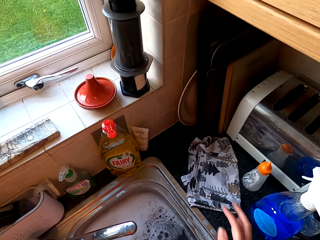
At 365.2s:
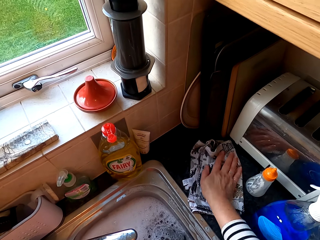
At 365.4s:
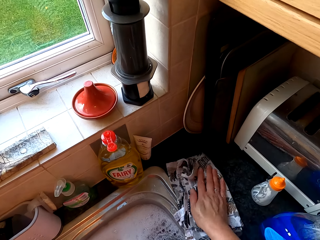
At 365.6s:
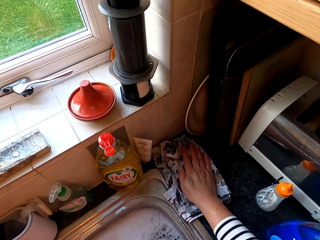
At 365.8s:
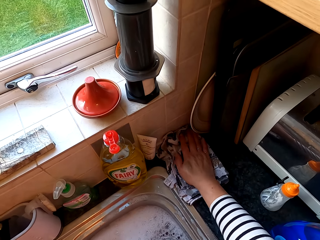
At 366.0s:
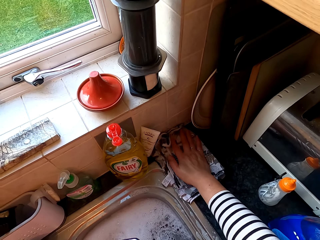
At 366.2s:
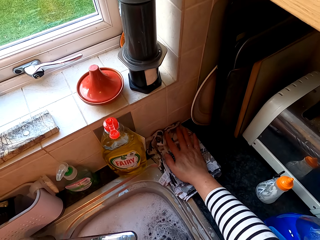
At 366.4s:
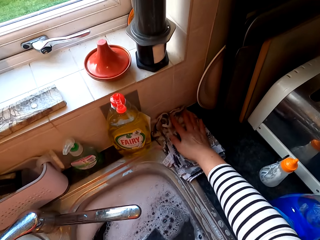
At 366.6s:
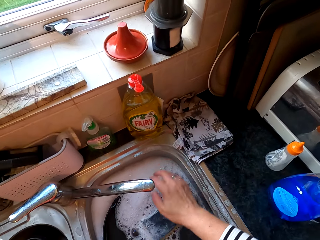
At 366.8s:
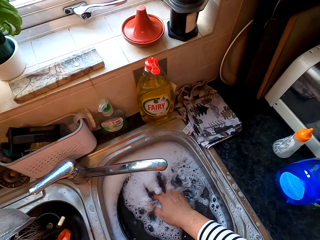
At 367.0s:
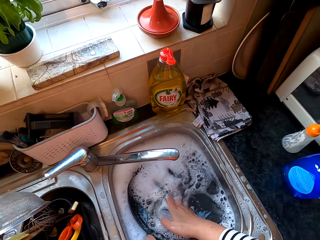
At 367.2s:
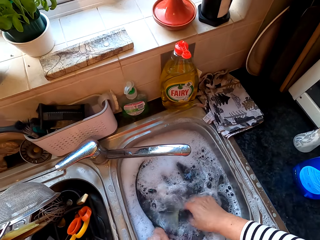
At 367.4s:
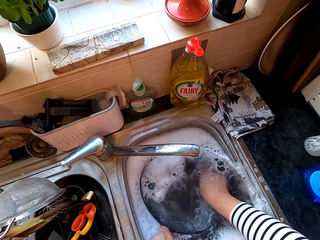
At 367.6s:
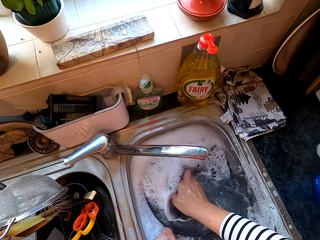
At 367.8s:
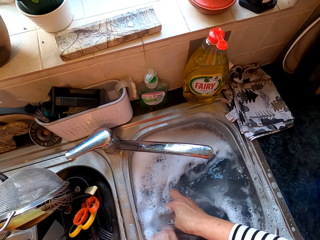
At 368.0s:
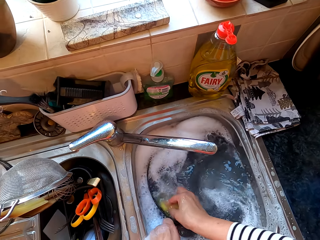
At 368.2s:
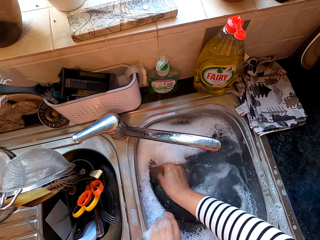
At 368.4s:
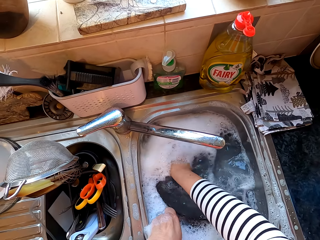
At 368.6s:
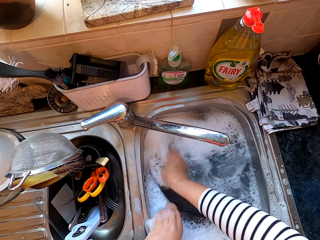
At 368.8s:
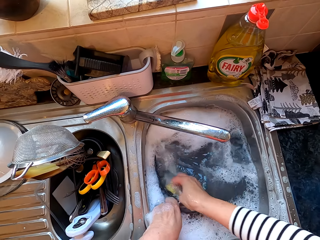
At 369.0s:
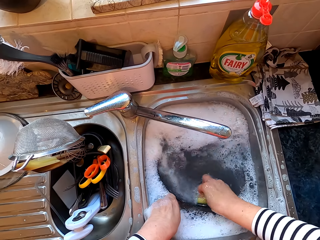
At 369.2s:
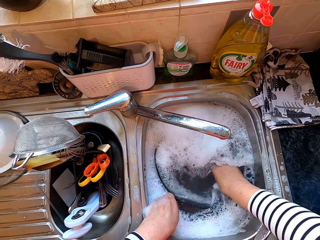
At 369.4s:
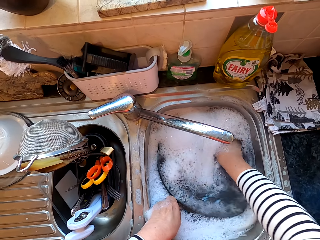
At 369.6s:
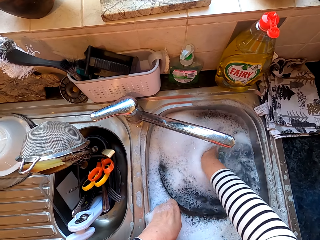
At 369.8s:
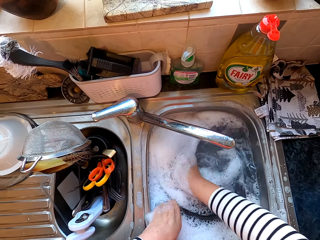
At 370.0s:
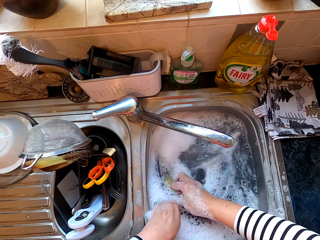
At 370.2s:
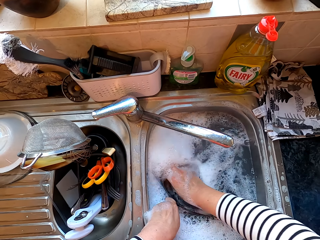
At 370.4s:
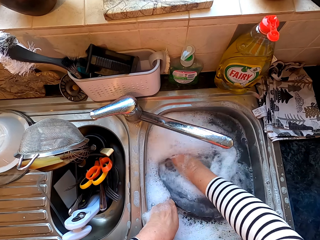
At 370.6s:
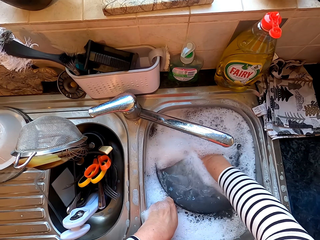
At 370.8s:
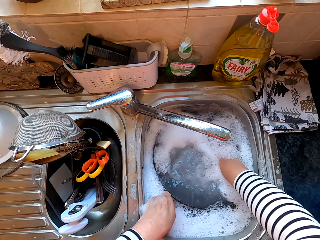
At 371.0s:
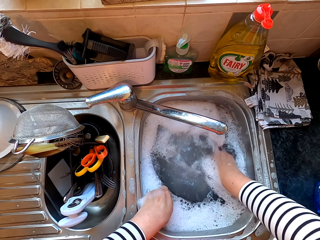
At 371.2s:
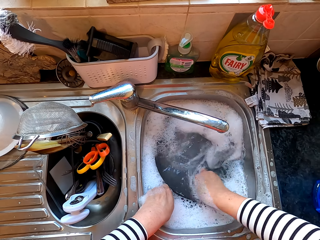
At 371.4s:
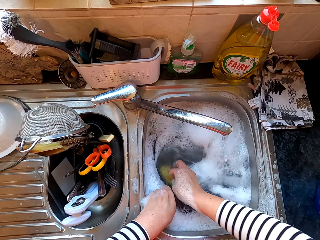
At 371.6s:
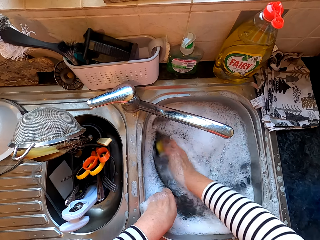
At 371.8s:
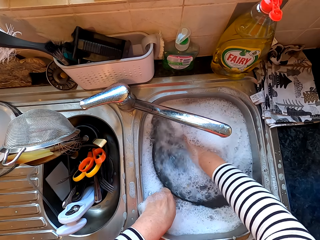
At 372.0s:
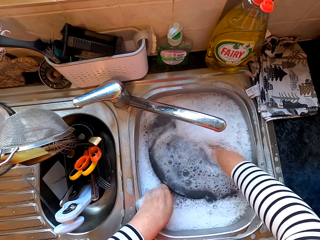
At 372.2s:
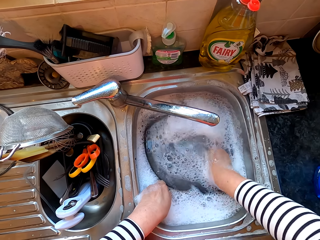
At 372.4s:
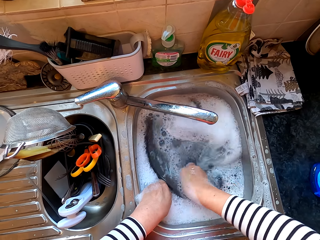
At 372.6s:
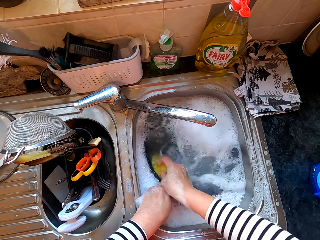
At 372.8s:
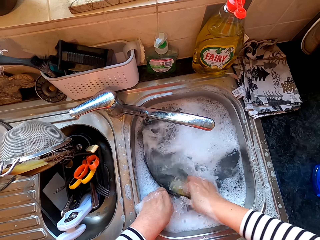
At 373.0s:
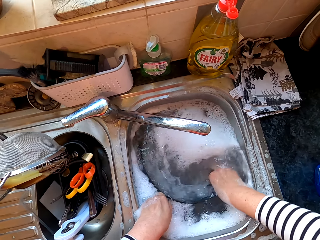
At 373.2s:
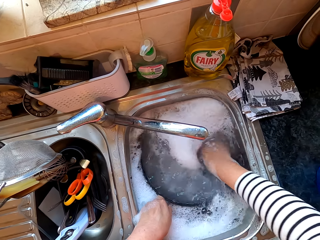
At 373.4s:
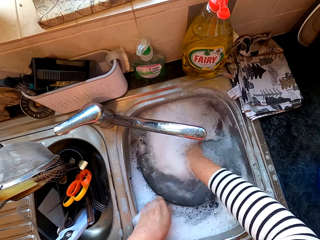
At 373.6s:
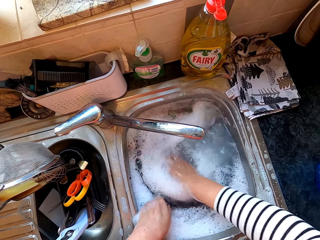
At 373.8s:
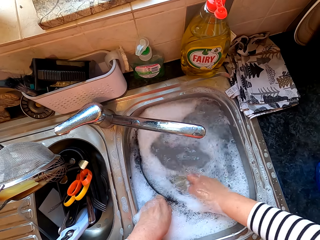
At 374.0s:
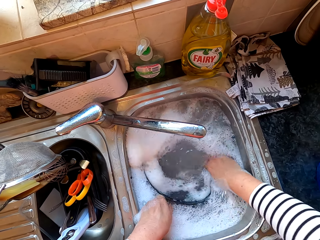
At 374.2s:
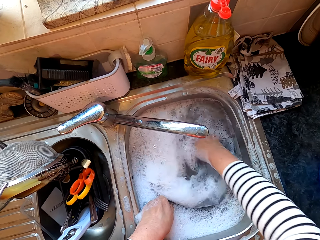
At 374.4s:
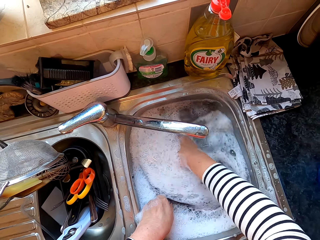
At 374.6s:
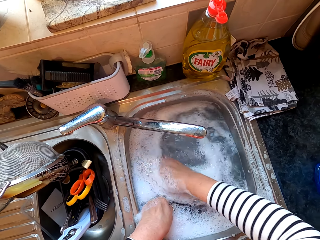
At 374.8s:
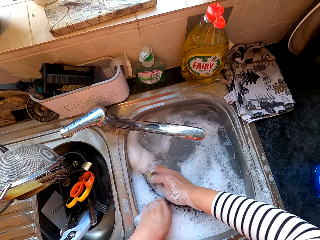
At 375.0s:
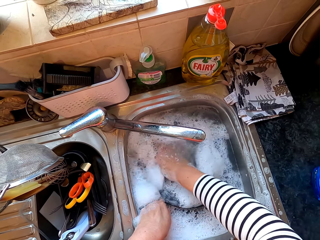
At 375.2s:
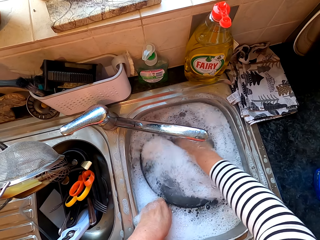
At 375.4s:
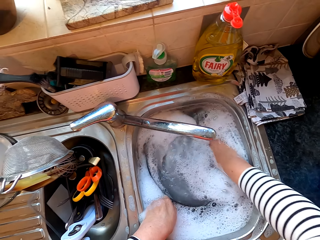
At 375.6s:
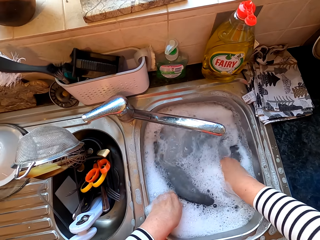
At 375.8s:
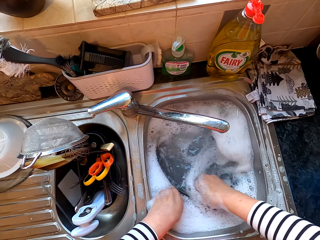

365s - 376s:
The camera wearer wipes the surface of the sink area. They wash the cooking pan.

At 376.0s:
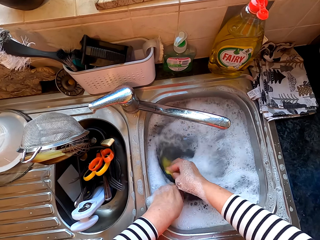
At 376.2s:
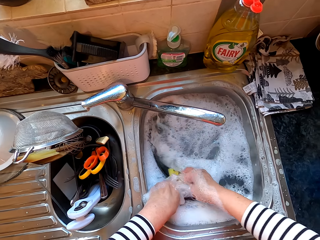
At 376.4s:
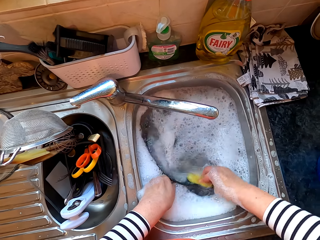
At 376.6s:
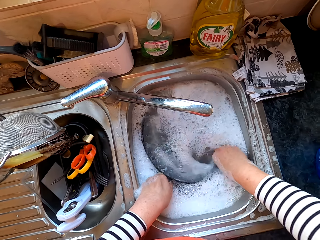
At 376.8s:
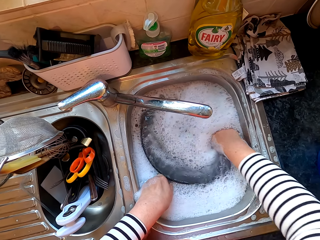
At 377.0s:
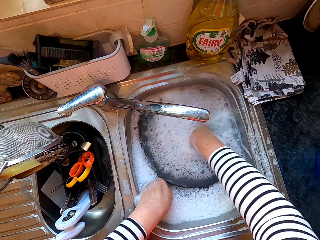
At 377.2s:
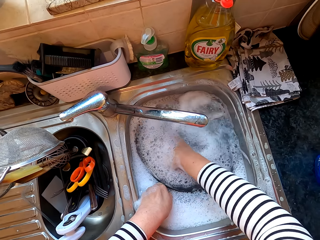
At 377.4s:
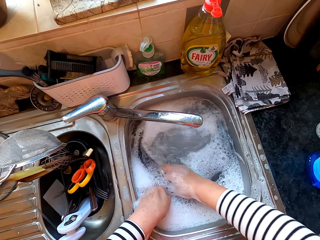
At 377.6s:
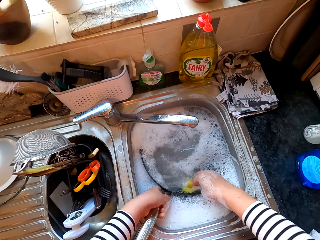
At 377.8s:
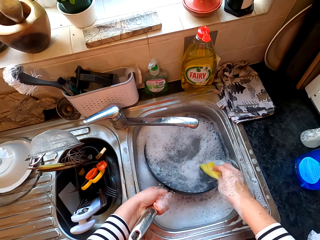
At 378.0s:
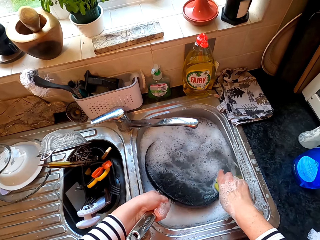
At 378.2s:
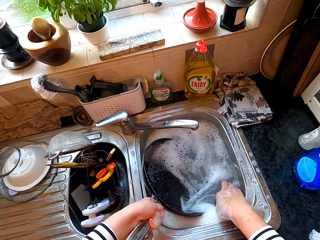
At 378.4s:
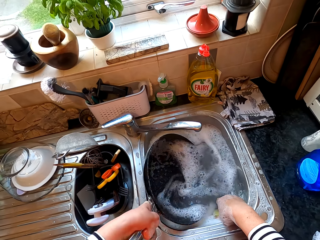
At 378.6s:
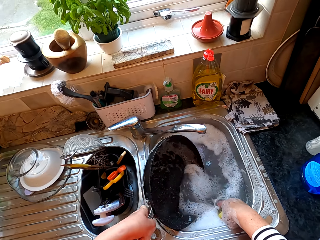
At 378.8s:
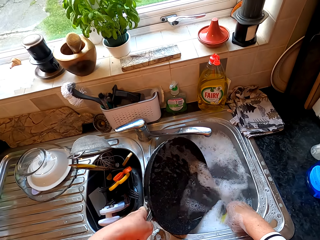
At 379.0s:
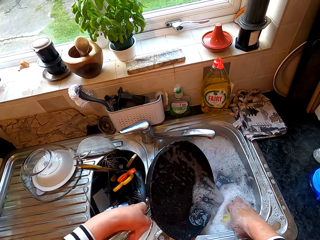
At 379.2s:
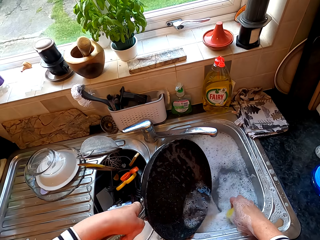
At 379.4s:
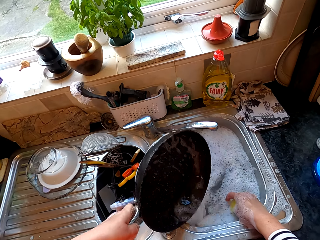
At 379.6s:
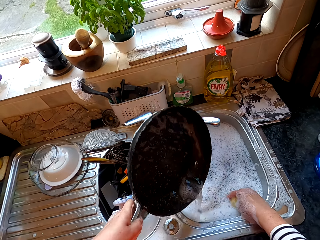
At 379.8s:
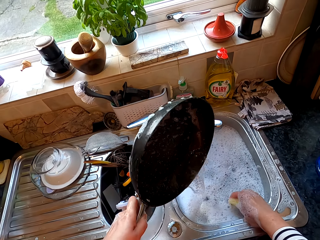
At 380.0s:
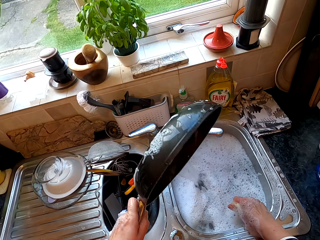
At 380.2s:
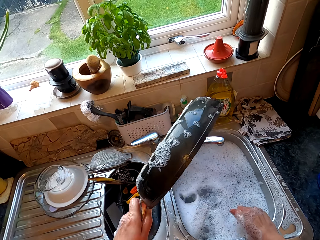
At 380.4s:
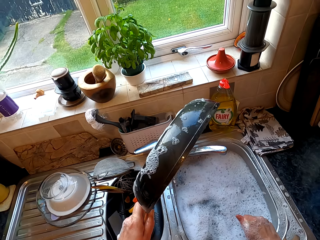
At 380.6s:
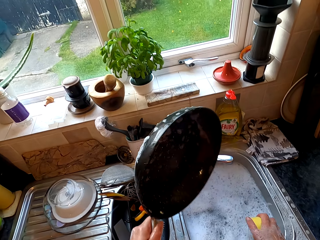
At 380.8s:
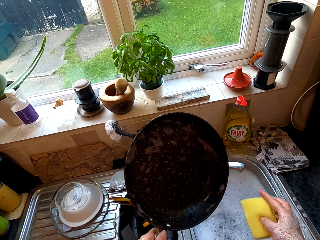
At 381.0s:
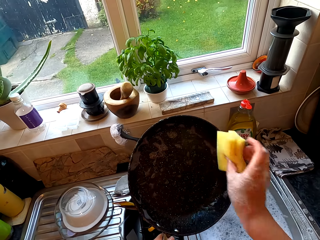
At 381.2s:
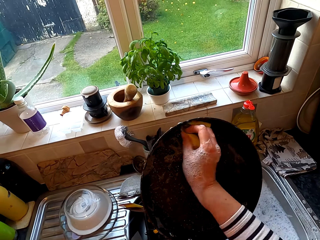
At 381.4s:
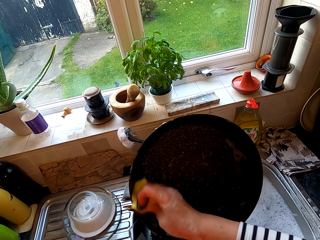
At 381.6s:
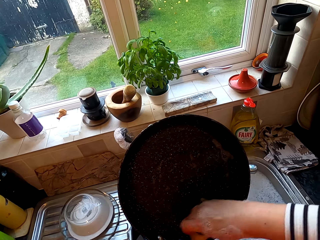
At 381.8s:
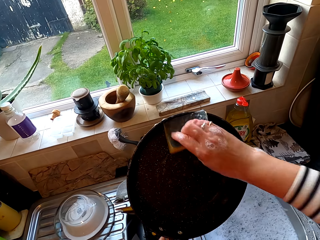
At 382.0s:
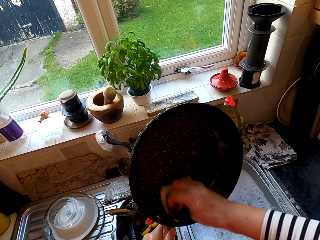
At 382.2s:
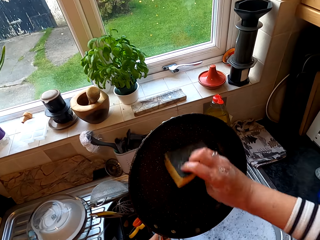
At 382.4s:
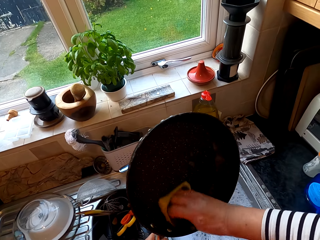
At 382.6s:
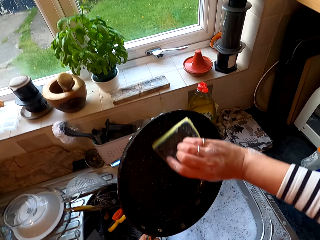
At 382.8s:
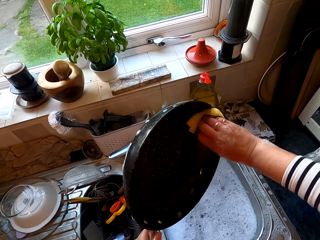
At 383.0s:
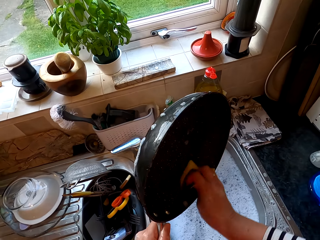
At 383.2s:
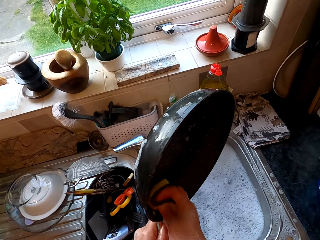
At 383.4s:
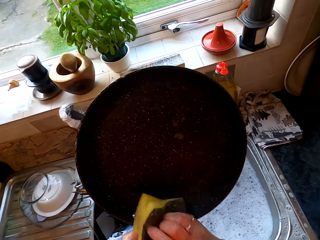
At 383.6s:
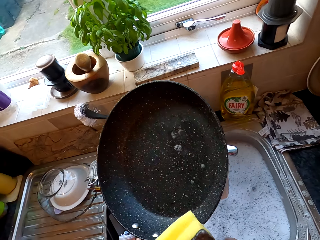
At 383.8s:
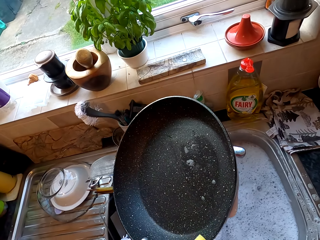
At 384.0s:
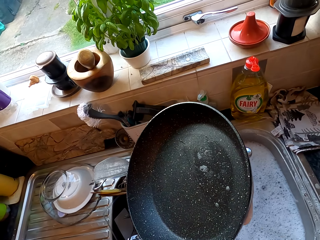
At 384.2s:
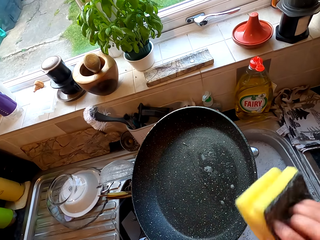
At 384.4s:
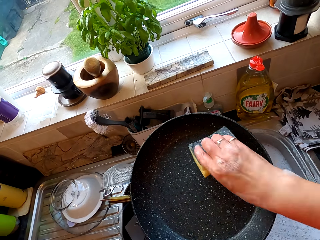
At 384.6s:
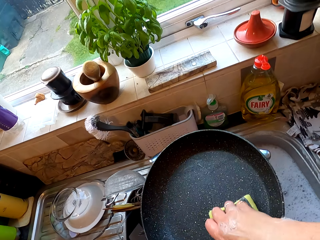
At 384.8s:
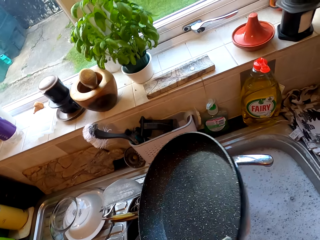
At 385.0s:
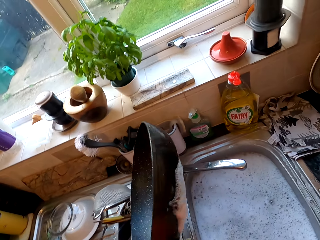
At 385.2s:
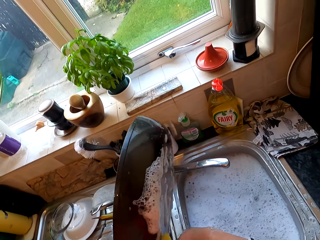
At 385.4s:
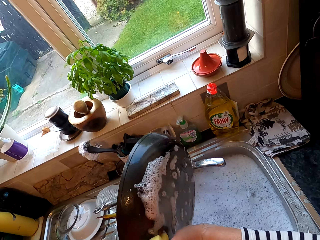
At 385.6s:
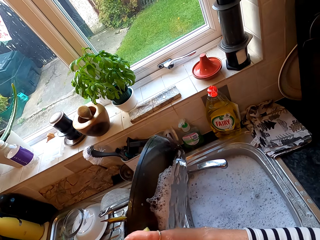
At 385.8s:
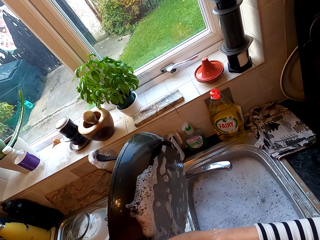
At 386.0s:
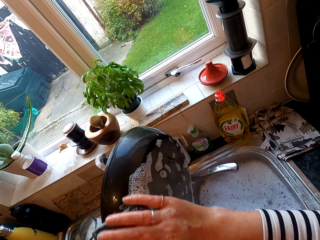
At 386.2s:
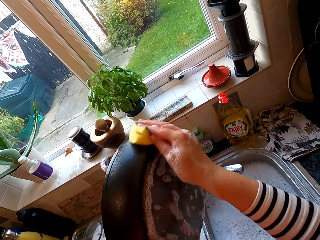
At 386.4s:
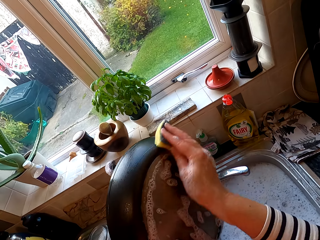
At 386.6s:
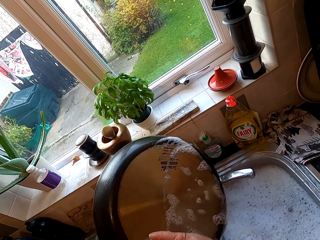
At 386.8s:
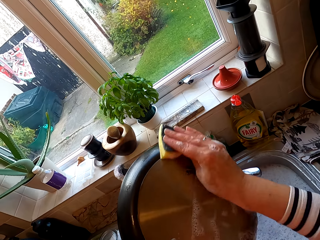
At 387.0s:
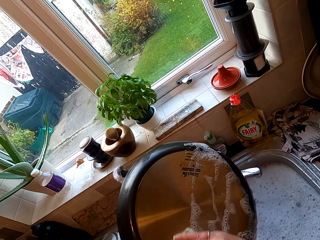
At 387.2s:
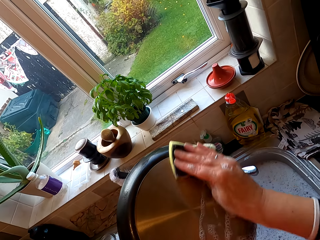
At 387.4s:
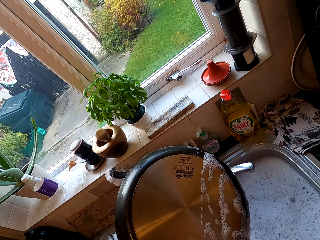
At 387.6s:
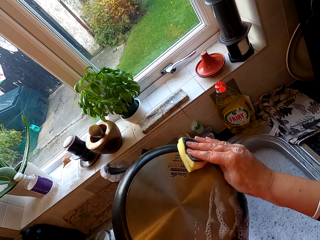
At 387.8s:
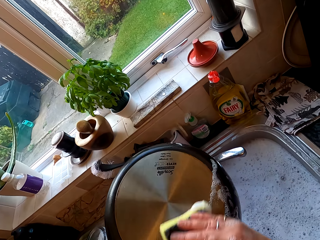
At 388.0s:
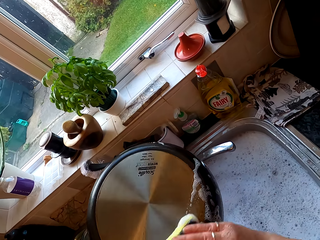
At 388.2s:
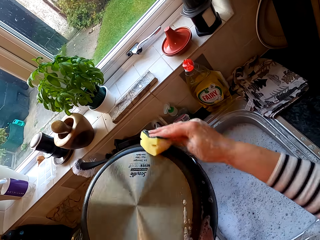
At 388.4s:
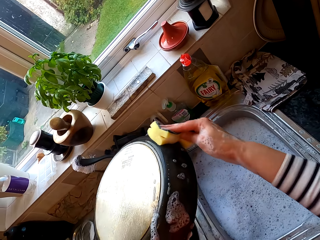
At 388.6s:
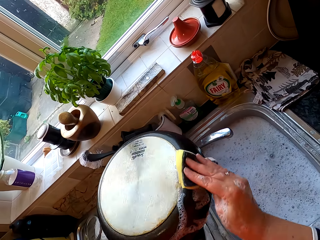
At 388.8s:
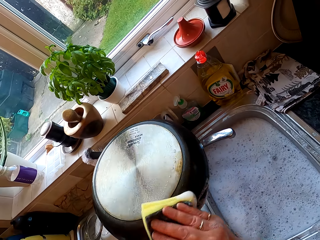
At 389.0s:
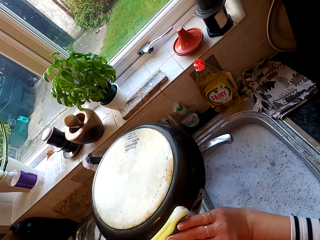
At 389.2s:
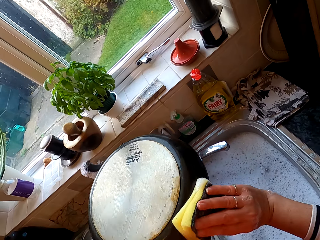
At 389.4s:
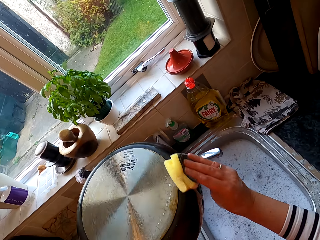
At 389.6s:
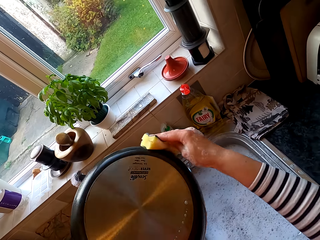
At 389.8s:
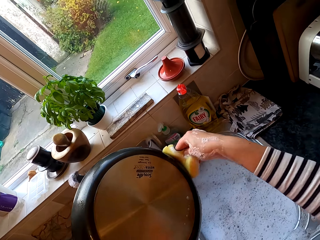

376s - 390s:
The camera wearer removes the cooking pan from the water. They pour water in the pan. They wipe the cooking pan.
